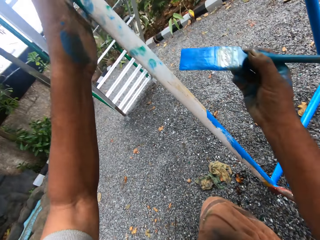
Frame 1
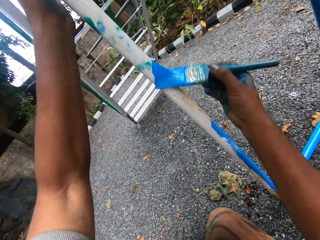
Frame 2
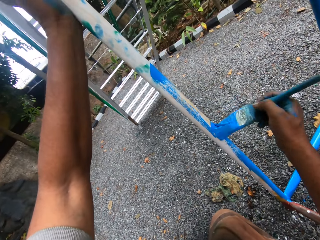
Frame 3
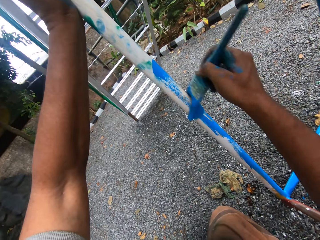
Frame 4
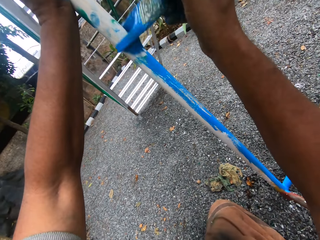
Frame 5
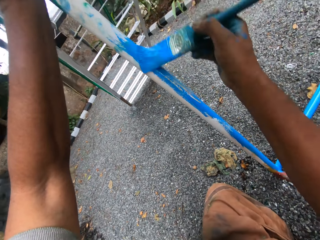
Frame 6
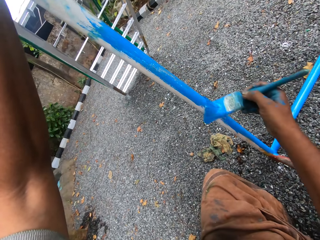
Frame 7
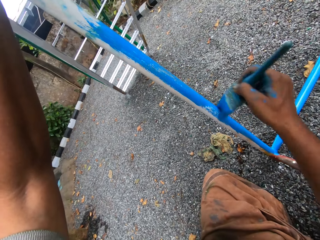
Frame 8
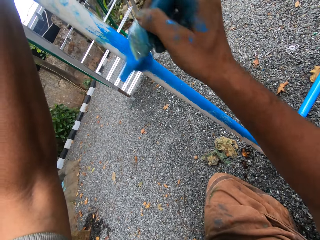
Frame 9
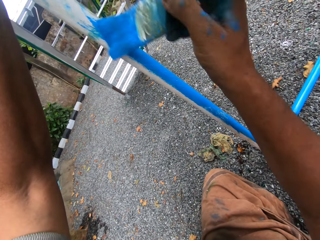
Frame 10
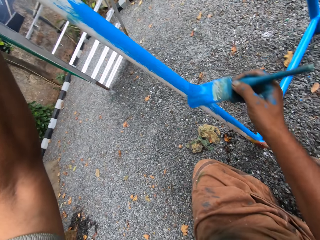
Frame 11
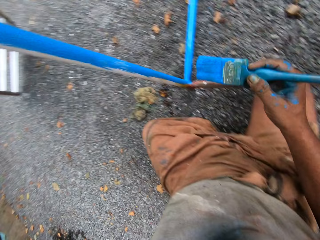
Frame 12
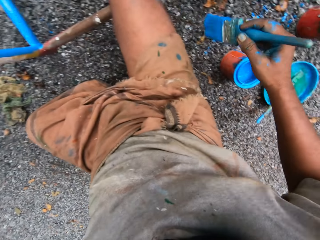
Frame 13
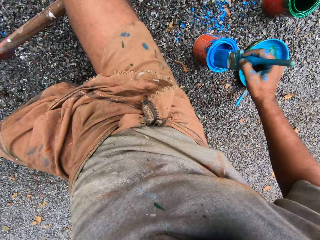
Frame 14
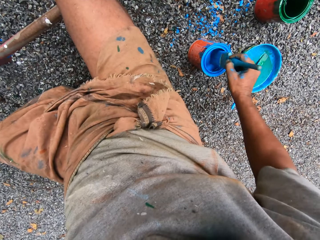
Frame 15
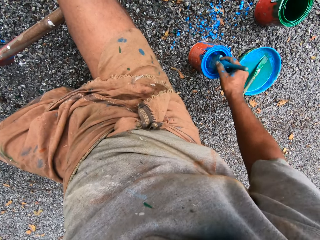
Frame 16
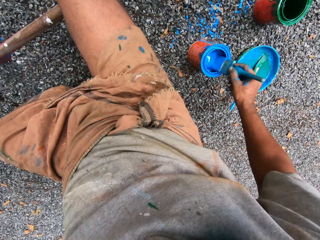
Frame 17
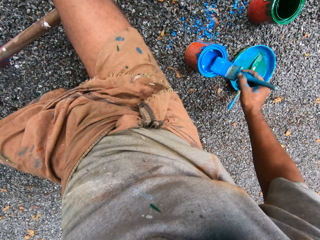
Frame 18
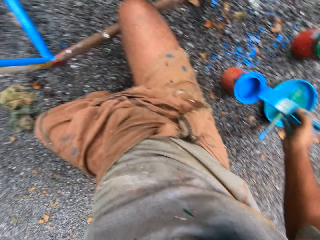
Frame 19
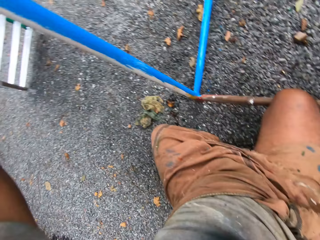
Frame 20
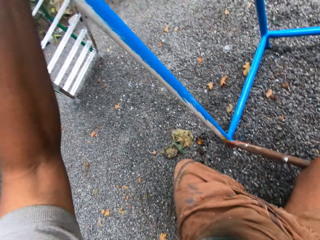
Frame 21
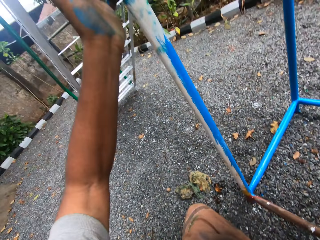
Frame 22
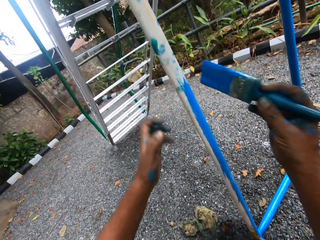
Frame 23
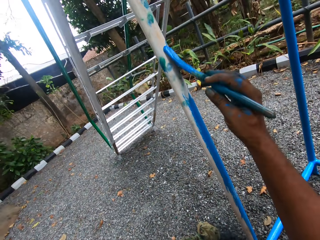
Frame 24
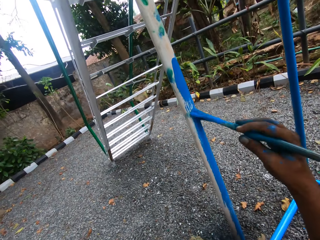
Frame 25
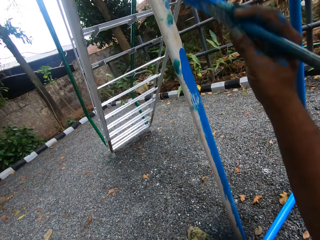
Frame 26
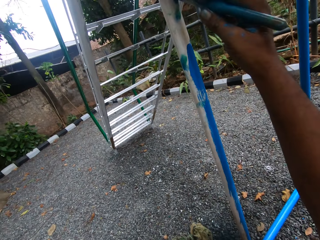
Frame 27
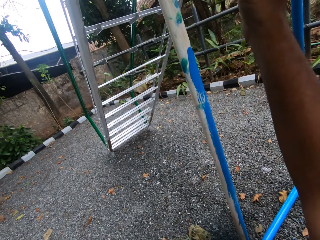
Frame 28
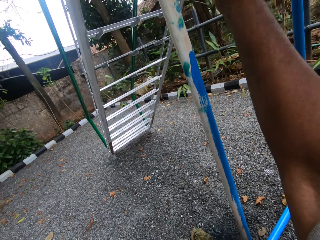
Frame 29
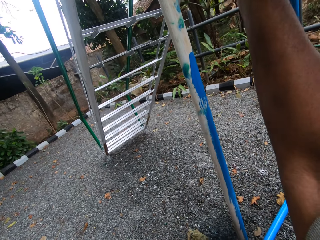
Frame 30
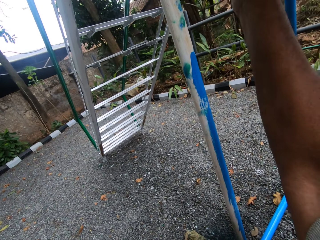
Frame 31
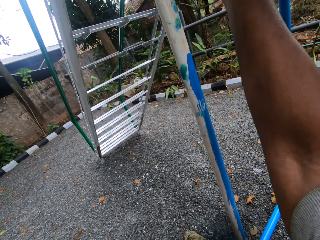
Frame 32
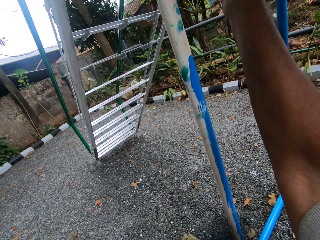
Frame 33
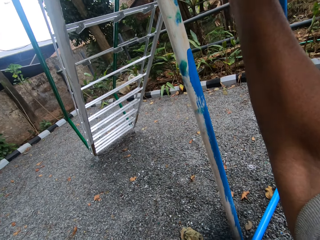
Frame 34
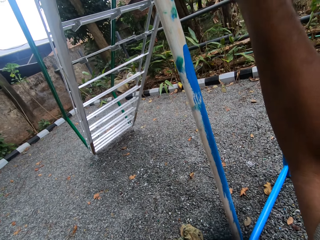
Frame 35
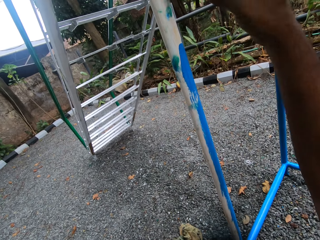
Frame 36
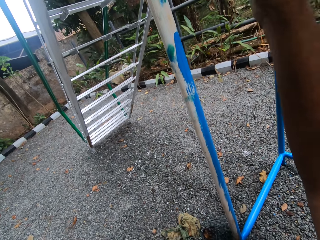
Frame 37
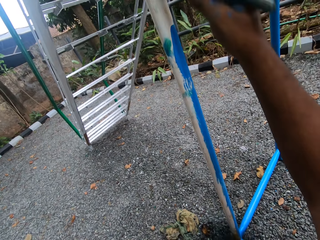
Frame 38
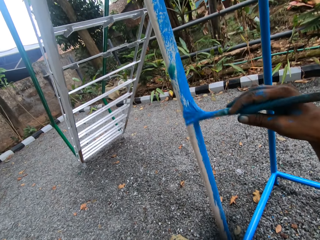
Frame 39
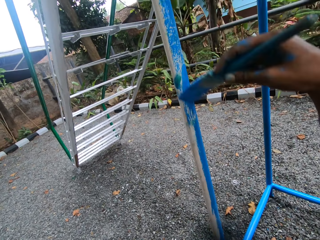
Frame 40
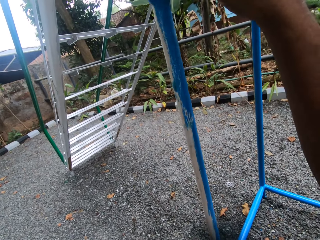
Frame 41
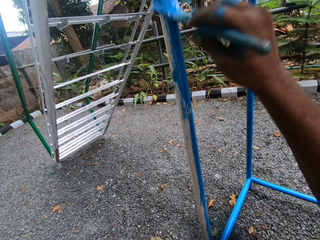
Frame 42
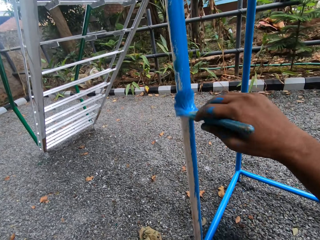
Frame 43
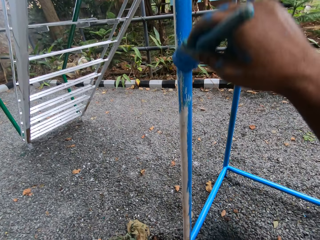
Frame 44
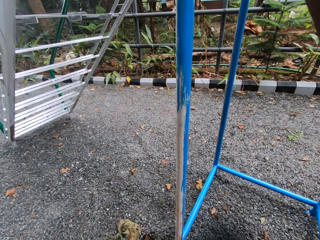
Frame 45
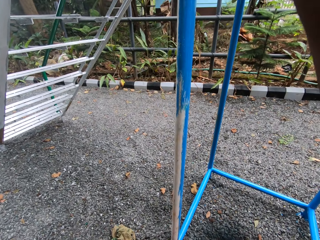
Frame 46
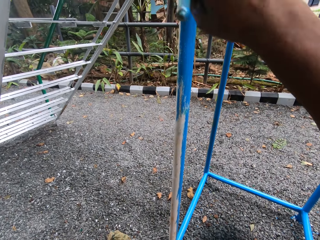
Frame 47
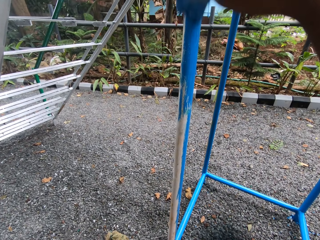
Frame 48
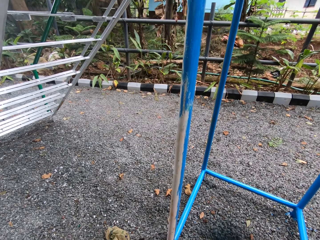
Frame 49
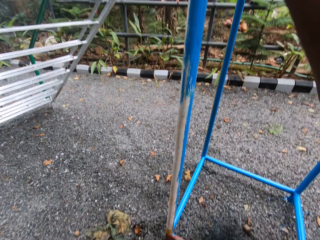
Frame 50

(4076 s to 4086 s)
The camera wearer adjusts his left hand on the metal stand. He paints the metal stand with the paint brush. He dips the paint brush in the paint can. He rubs the paint brush on the paint can. He moves his left hand from the metal stand. He paints the metal stand with the paint brush.

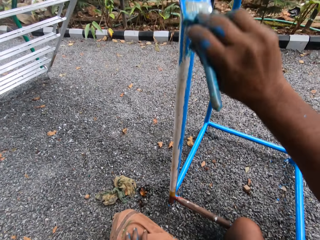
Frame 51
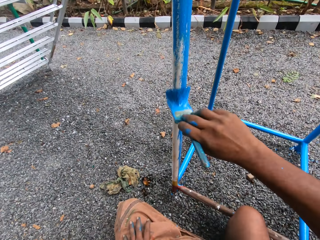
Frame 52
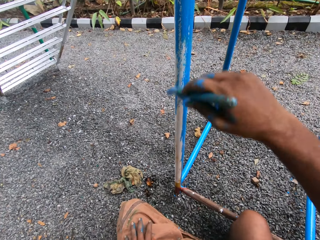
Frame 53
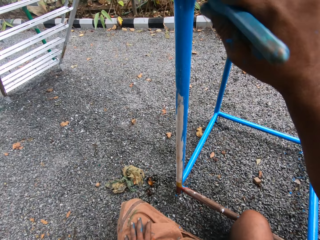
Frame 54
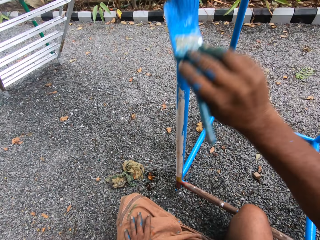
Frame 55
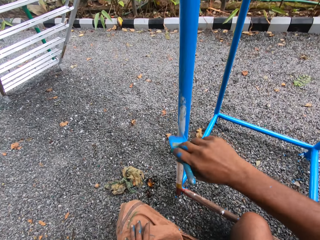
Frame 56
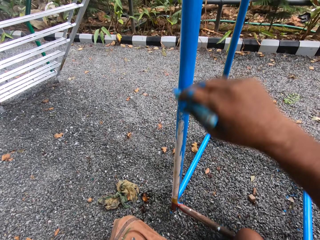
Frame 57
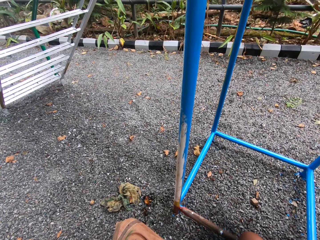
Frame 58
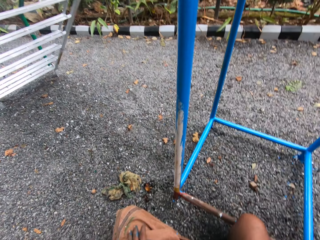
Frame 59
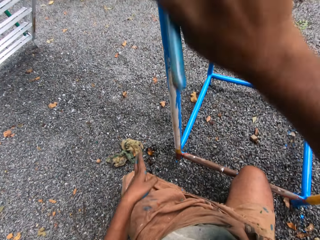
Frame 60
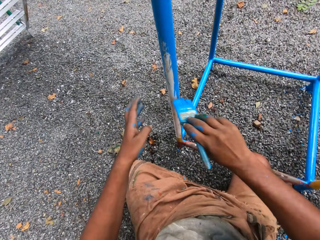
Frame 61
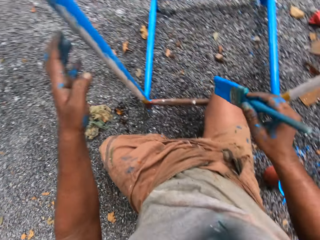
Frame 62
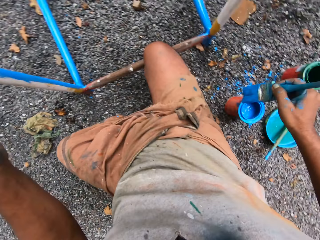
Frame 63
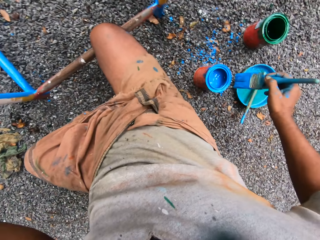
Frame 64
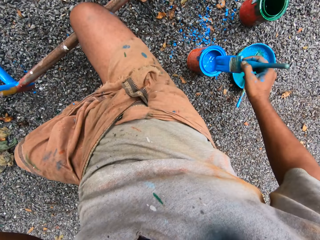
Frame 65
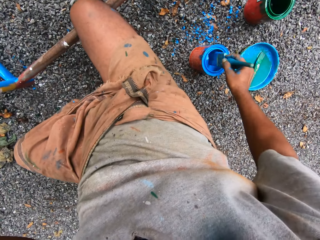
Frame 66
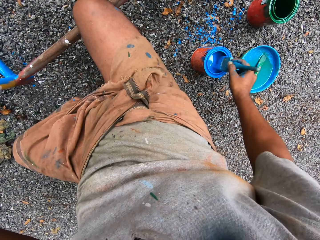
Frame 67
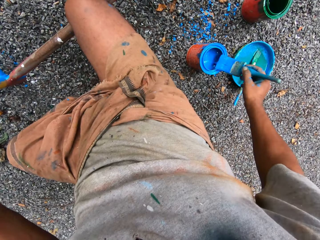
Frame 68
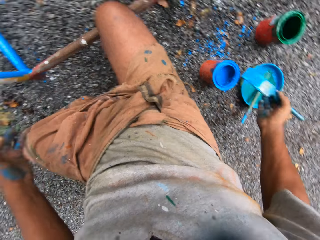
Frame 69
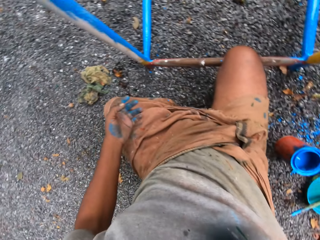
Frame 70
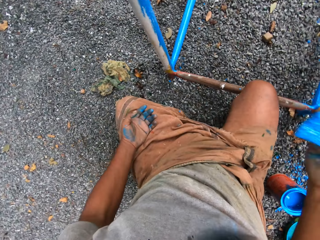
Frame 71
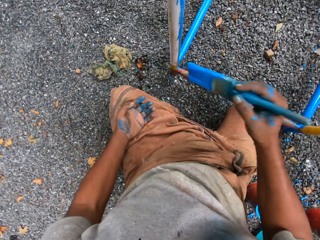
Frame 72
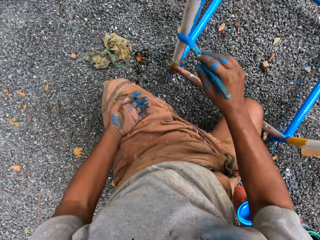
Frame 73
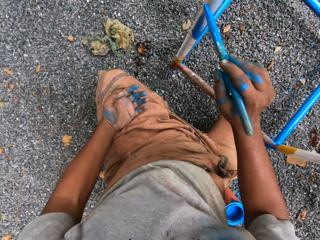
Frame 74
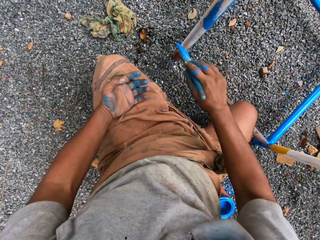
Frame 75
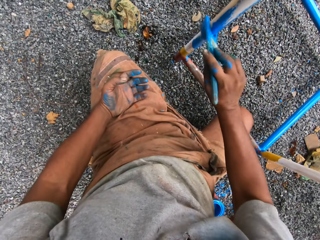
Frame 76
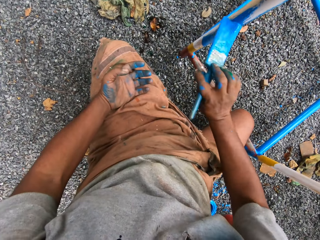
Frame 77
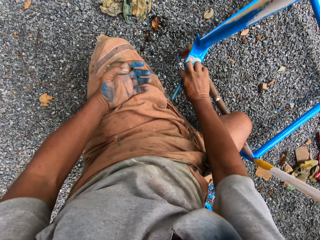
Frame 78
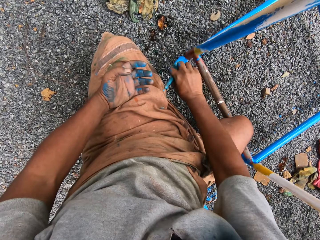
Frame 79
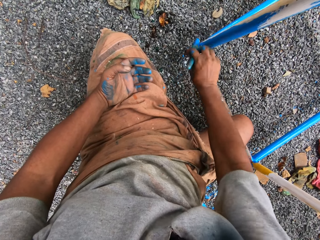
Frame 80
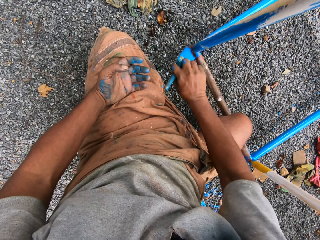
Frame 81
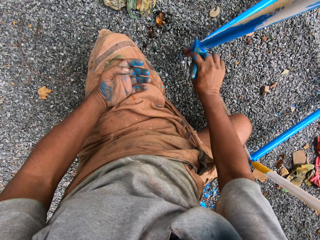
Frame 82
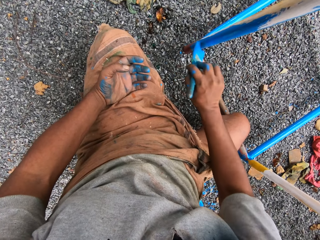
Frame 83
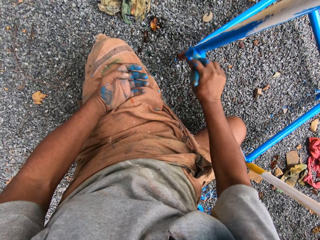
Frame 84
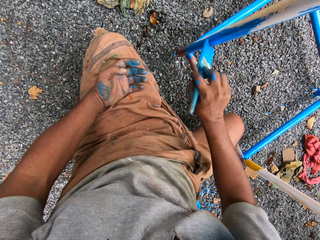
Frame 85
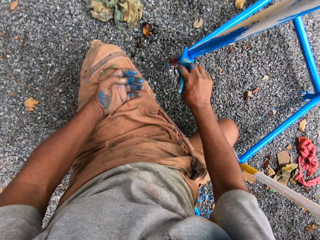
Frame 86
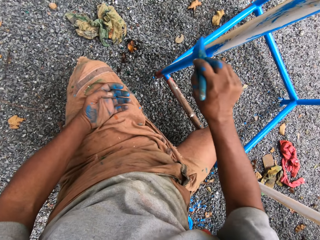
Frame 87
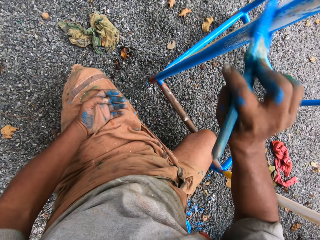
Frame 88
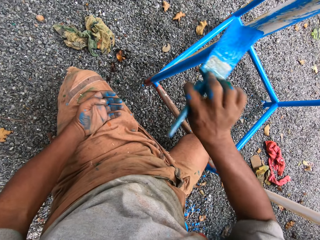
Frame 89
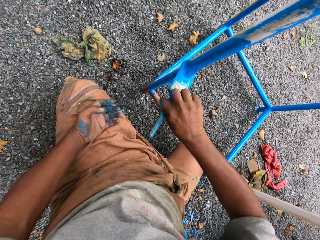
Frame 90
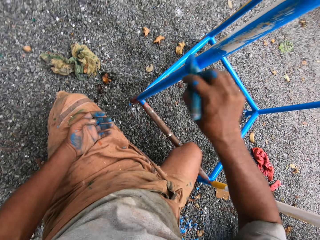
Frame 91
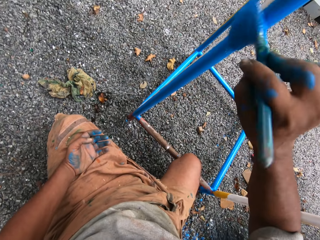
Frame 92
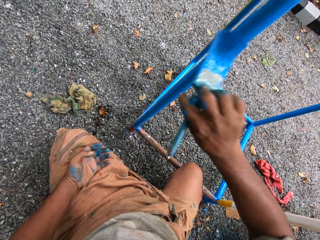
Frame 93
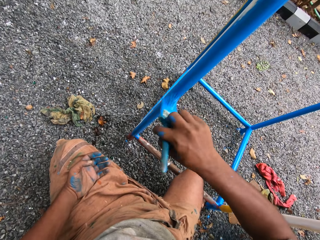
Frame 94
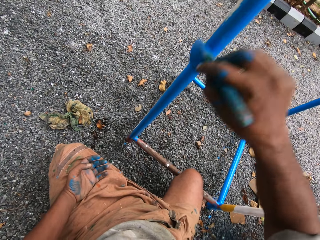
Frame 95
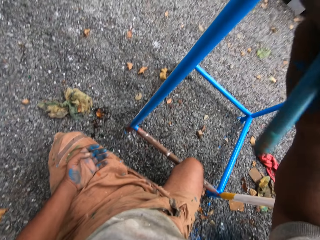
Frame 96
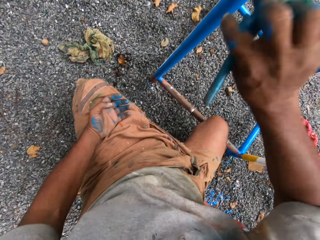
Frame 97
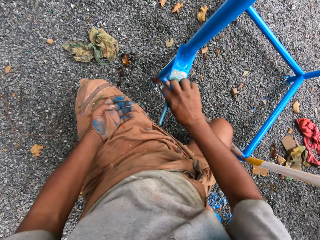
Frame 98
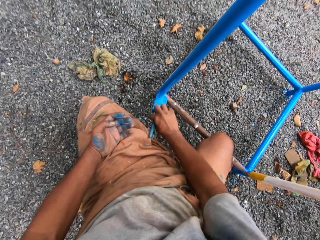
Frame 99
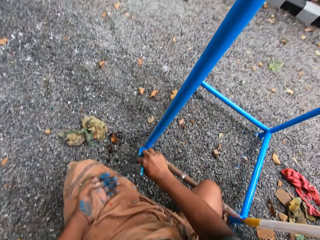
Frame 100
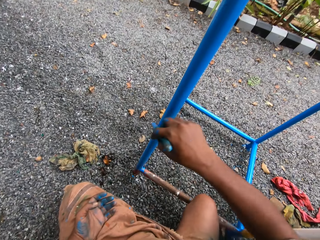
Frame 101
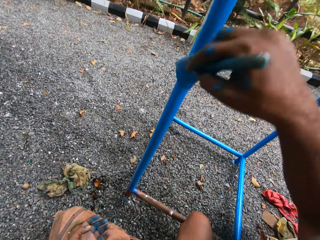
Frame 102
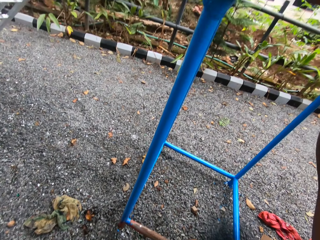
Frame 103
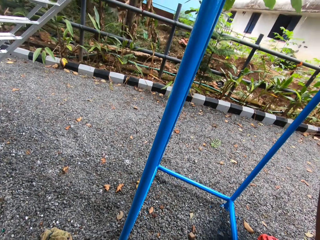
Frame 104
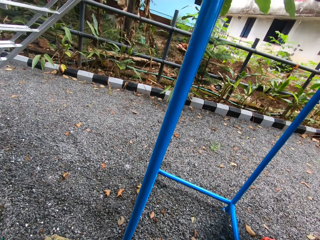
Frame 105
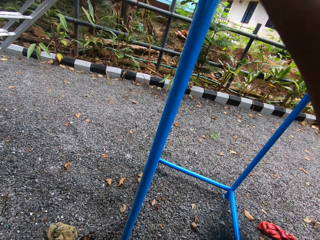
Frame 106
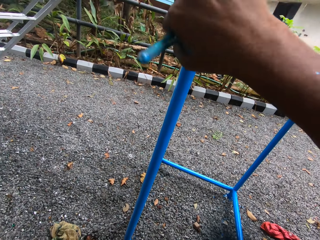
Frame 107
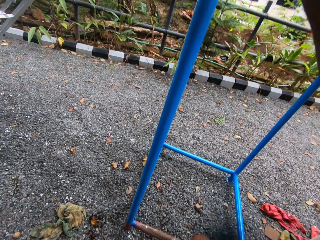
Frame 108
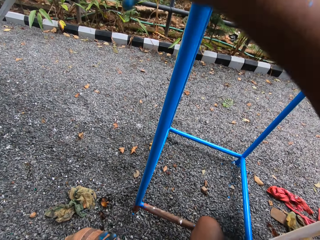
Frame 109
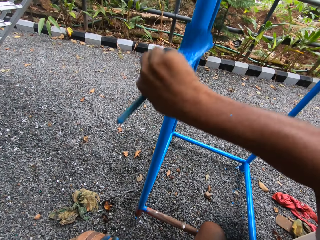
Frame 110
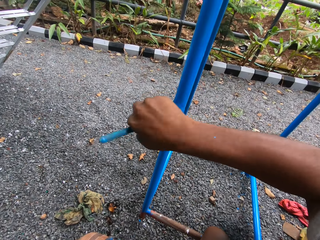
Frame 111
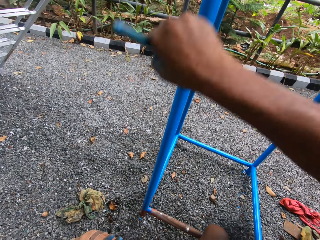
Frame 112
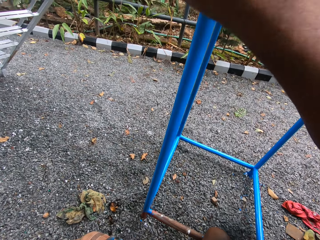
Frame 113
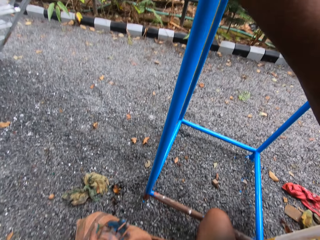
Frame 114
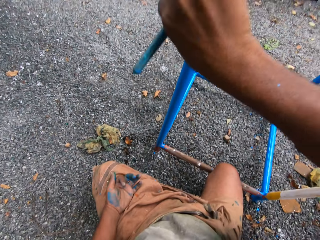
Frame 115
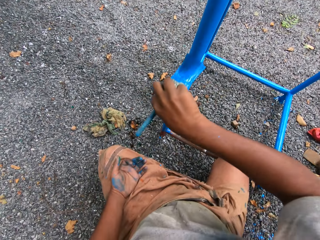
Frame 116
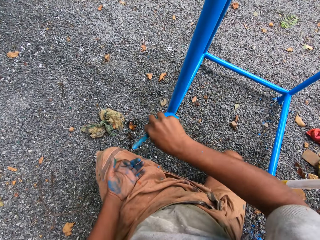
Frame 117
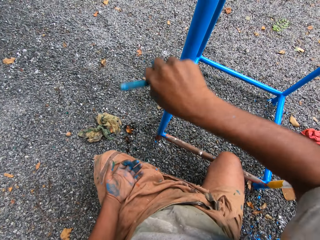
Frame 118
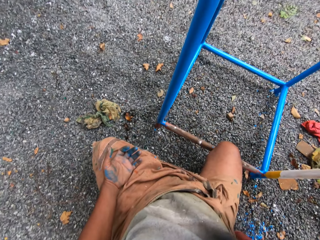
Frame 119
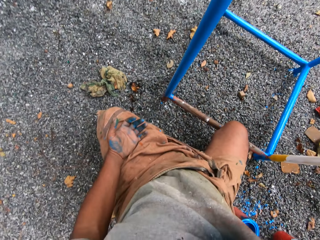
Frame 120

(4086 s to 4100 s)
The camera wearer dips the paint brush in the paint can. They paint the metal stand with the paint brush.
